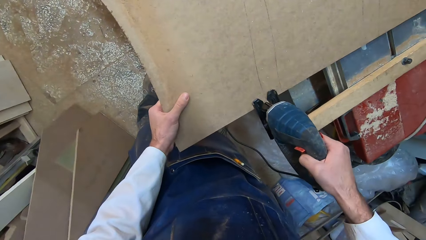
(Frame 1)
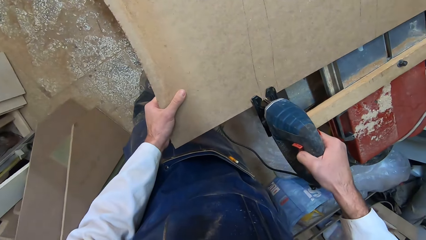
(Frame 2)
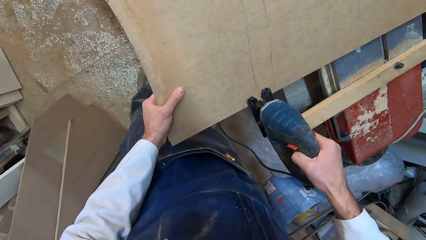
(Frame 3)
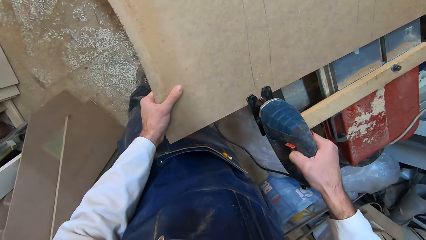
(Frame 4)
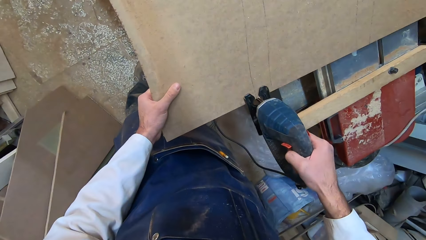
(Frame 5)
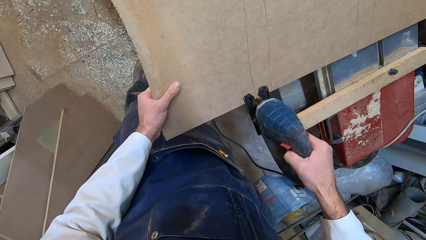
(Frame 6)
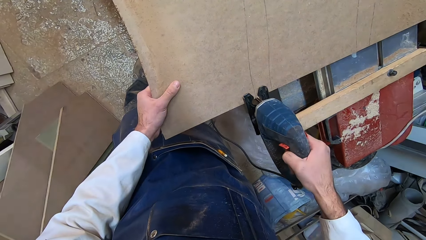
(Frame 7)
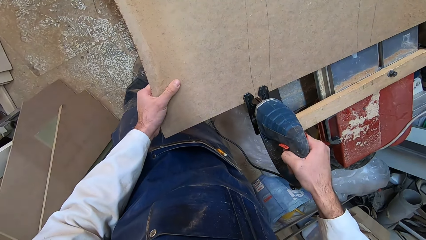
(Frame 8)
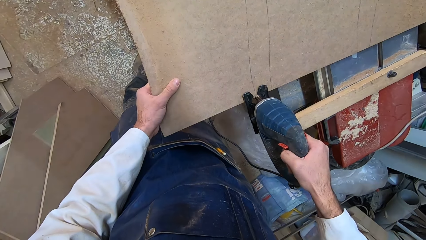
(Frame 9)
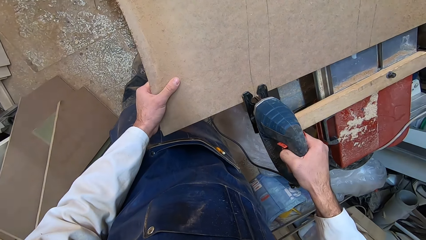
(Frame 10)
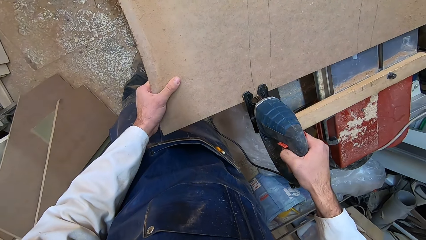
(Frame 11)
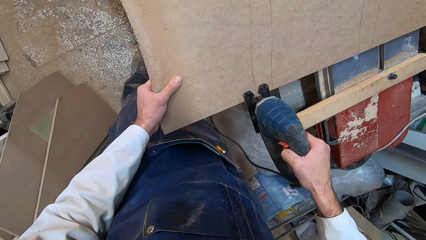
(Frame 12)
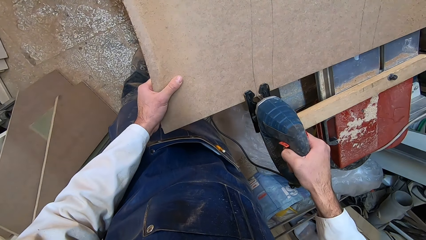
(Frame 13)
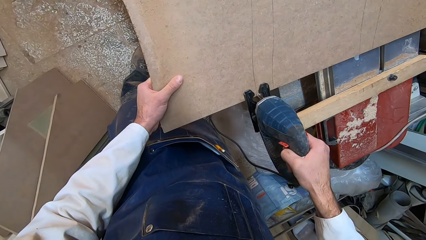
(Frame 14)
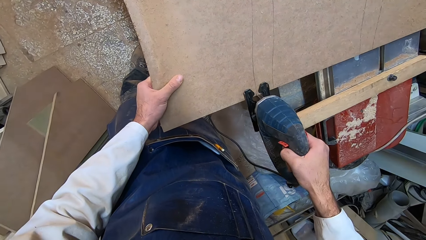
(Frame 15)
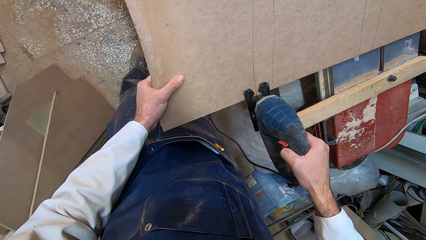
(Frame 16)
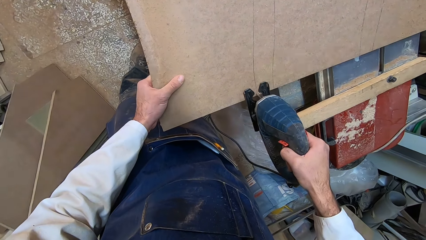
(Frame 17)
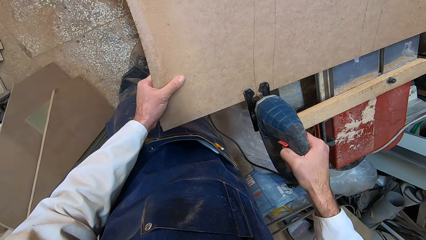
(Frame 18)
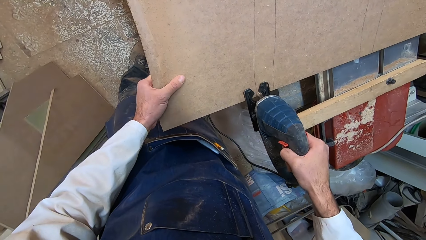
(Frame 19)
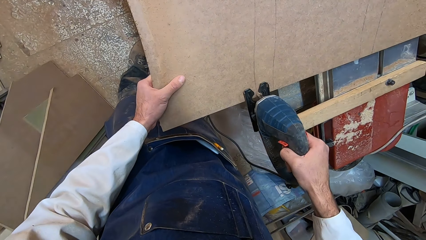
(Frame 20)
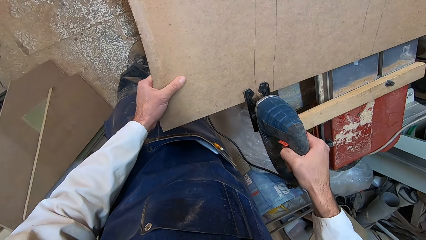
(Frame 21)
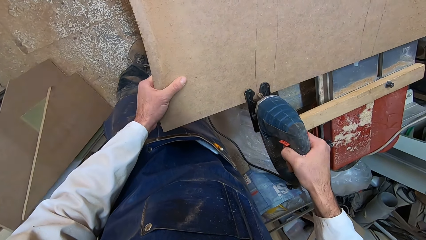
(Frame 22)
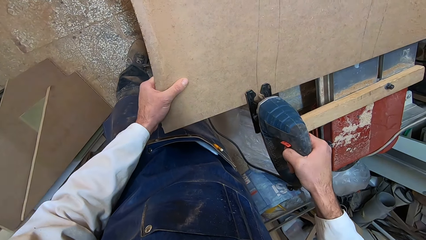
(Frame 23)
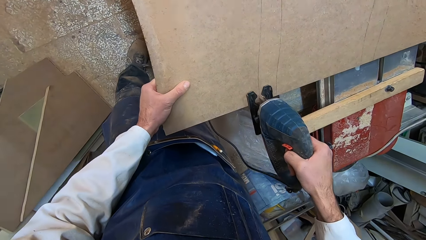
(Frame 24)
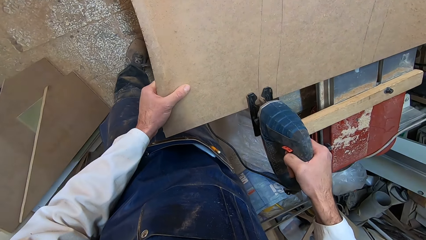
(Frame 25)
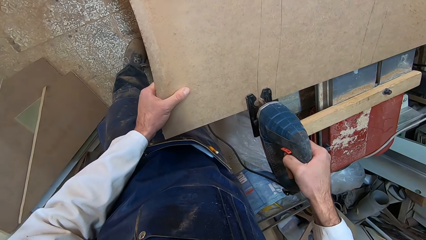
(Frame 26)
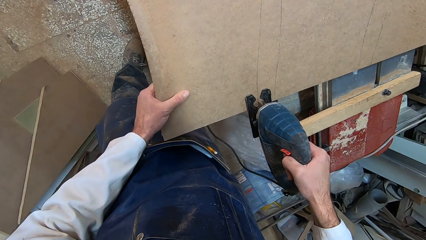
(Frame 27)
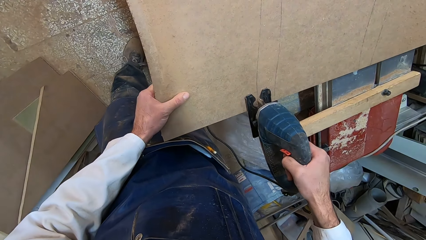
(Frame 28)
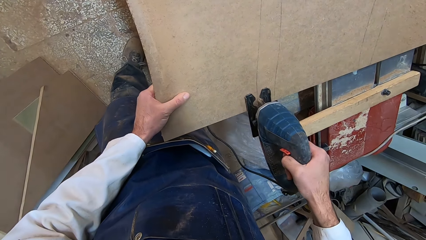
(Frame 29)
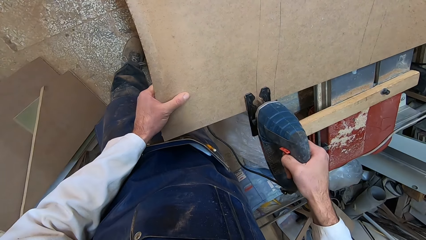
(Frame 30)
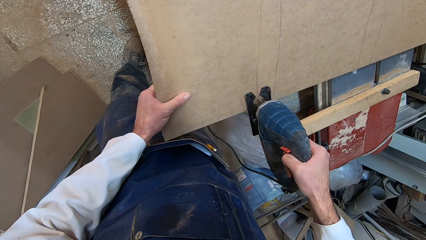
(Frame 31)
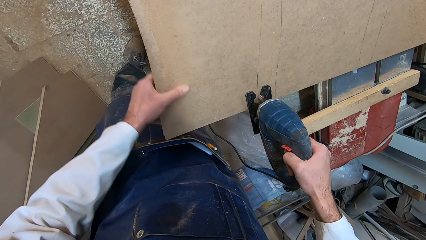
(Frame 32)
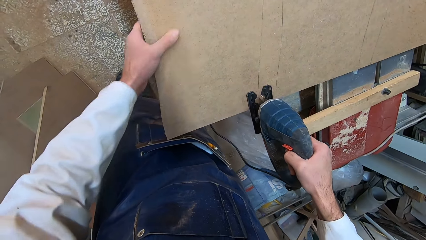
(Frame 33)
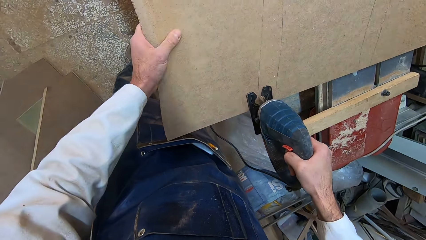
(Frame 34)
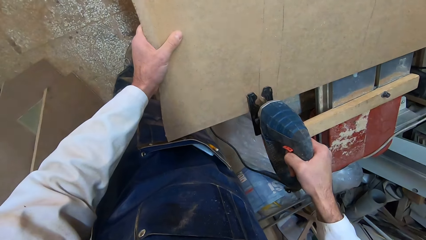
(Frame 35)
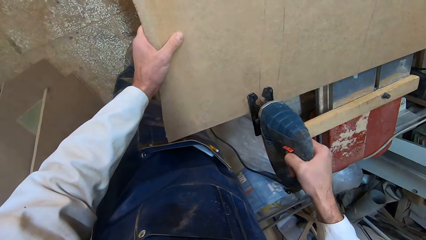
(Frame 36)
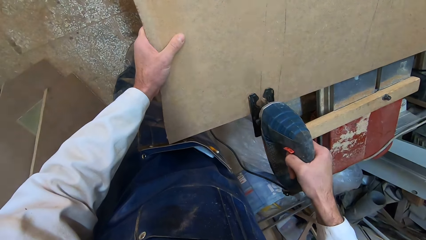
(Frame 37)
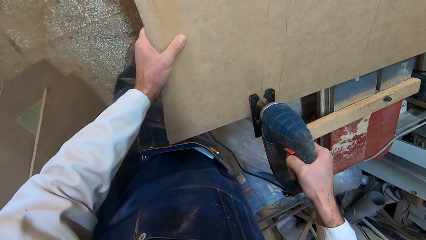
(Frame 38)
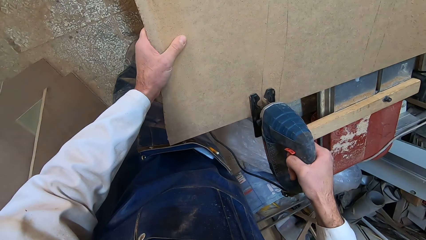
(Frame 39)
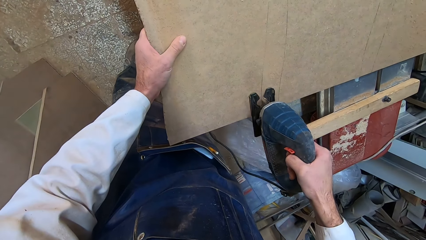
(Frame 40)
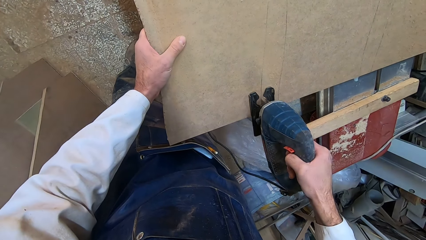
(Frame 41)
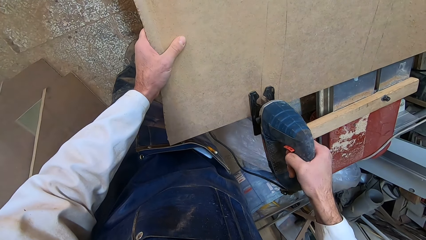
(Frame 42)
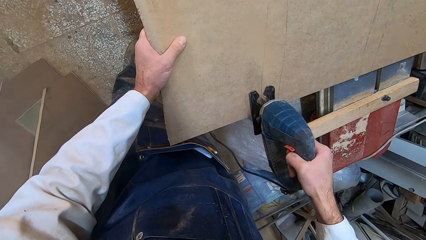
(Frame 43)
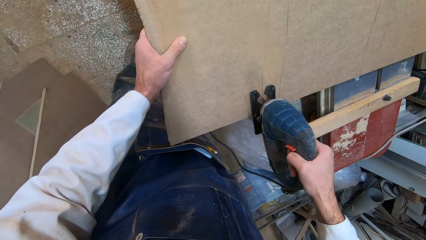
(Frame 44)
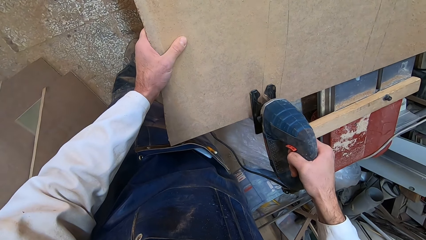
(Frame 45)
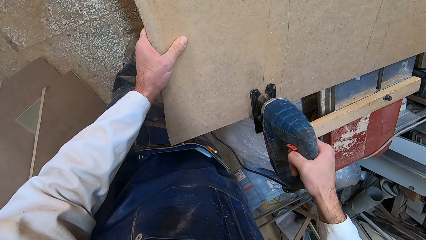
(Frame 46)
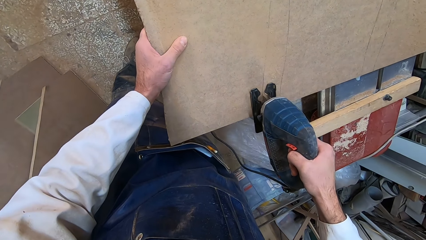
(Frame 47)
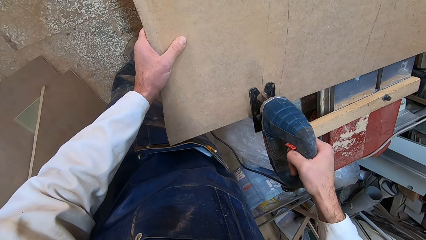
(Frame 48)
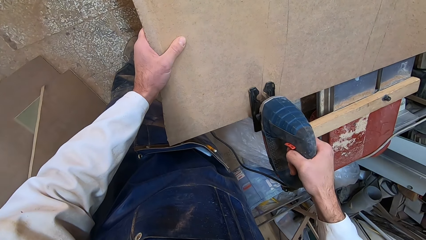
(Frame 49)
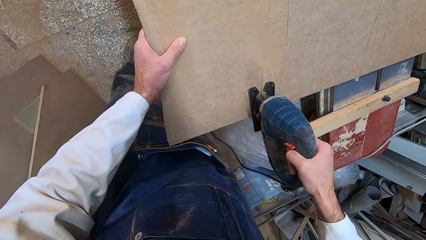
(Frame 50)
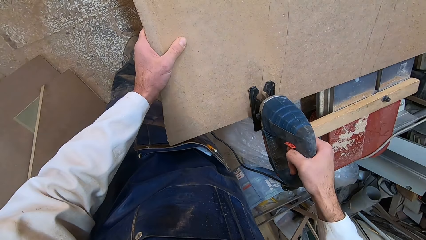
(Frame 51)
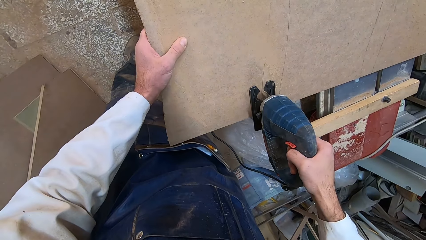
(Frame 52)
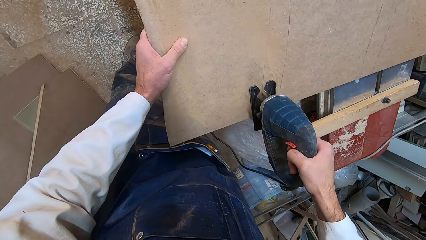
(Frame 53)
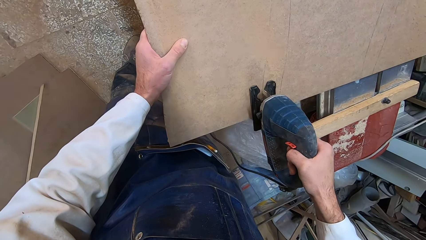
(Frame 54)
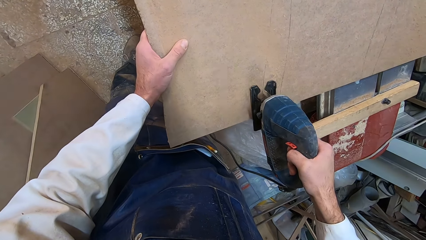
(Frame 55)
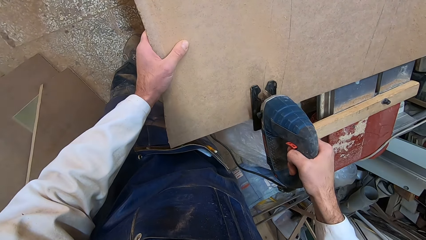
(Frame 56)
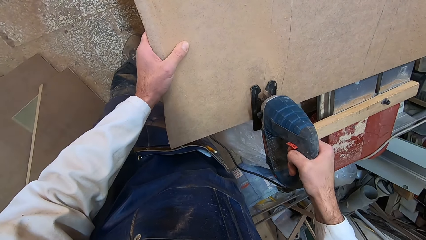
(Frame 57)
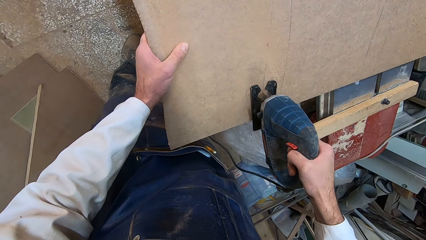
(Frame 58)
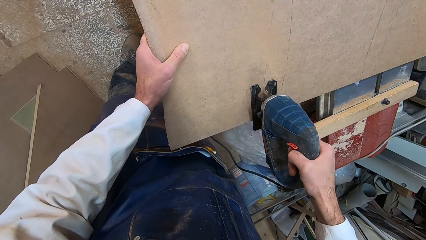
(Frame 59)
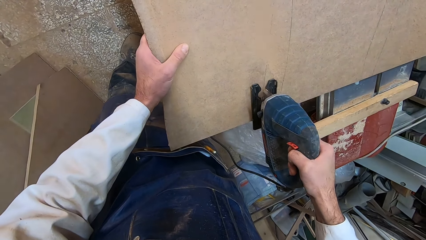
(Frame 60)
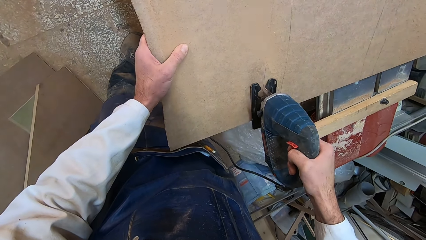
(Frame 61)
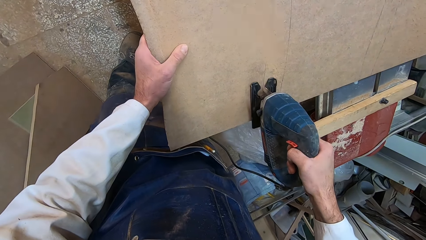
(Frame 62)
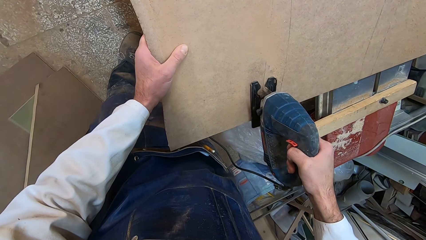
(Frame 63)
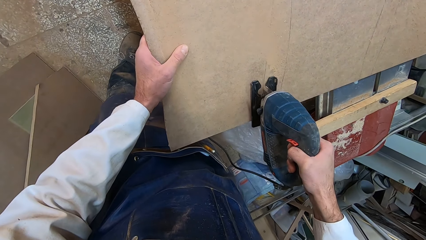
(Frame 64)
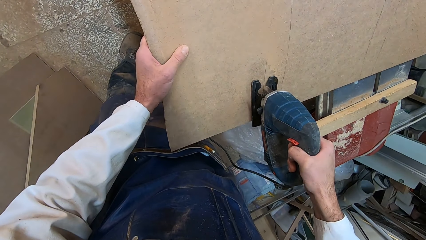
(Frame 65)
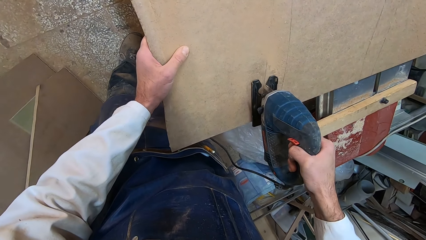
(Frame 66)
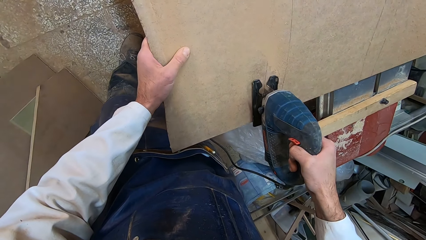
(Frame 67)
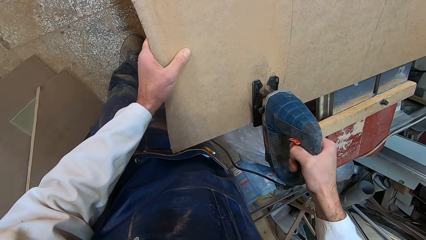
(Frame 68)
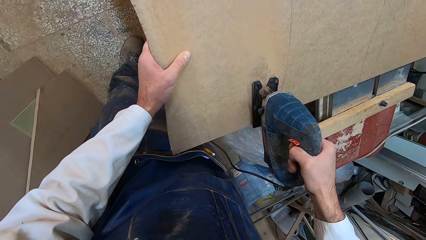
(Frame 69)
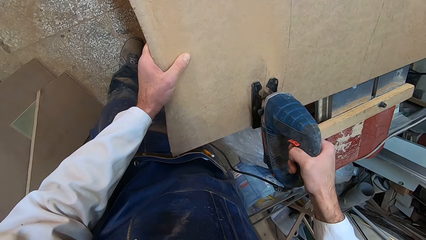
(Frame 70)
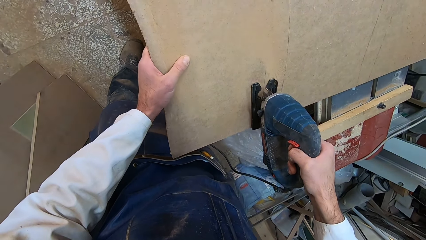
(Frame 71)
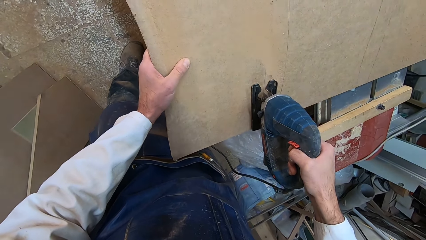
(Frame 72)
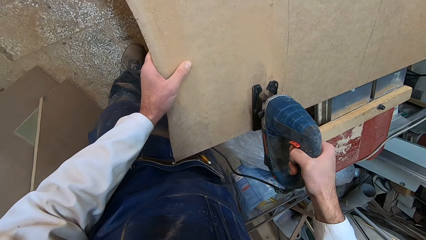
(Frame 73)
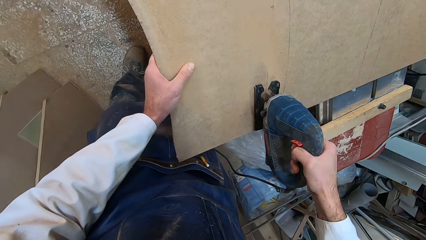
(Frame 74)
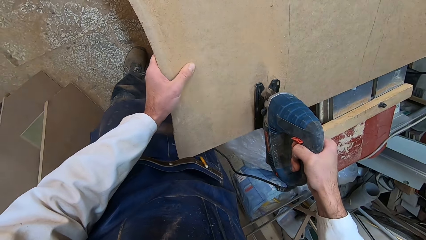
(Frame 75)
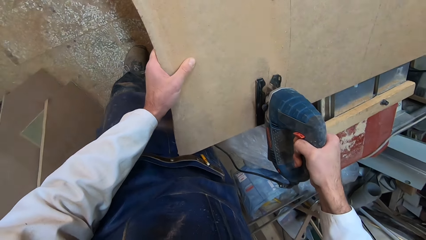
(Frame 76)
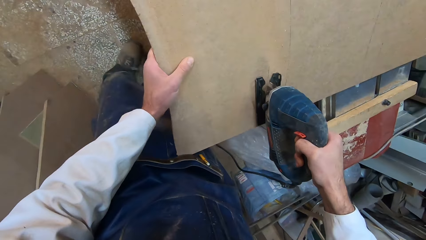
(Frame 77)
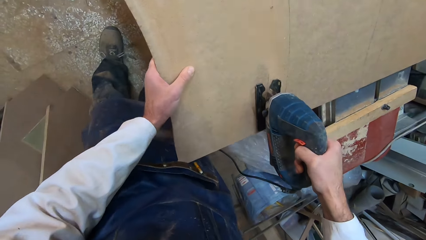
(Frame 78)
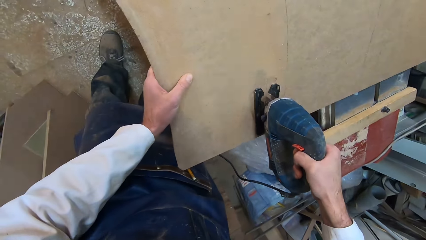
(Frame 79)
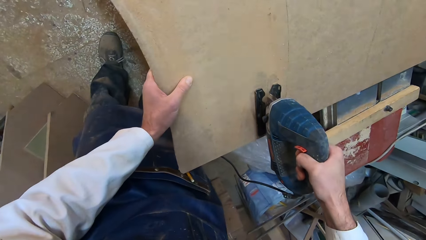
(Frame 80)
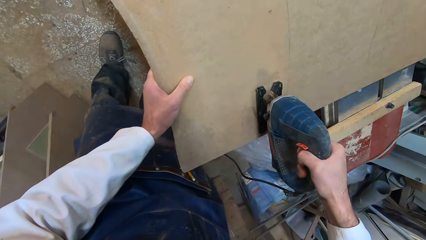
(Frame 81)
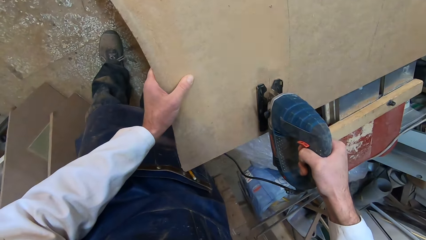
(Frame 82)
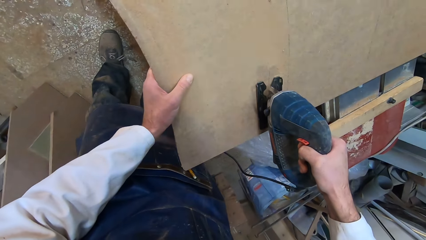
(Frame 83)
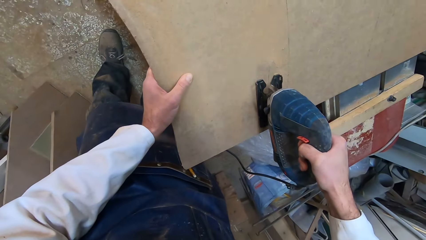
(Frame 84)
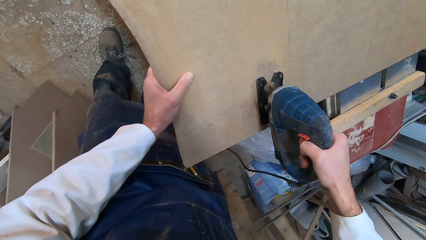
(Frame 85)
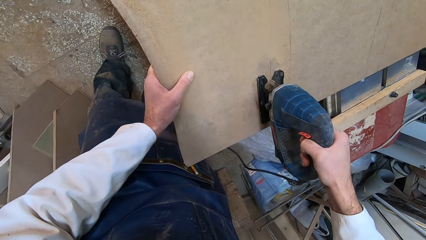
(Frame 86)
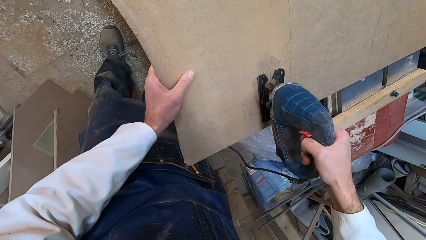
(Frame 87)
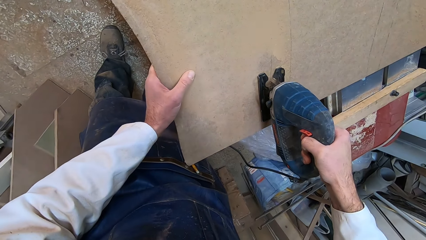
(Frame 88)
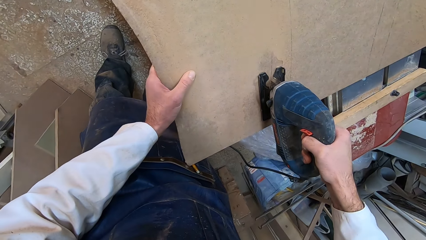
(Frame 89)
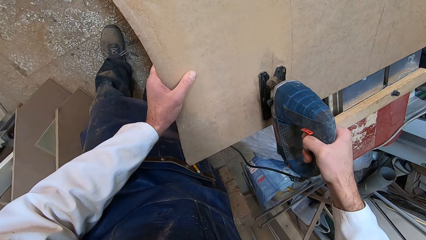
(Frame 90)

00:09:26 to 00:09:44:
The camera wearer cuts the soft board or wood using the jigsaw cutter. He moves his left hand up the wood. He moves his left foot.
